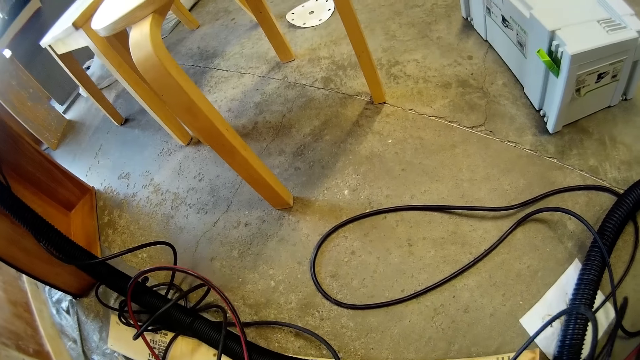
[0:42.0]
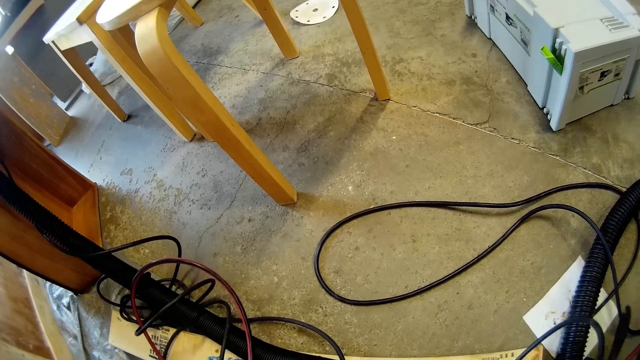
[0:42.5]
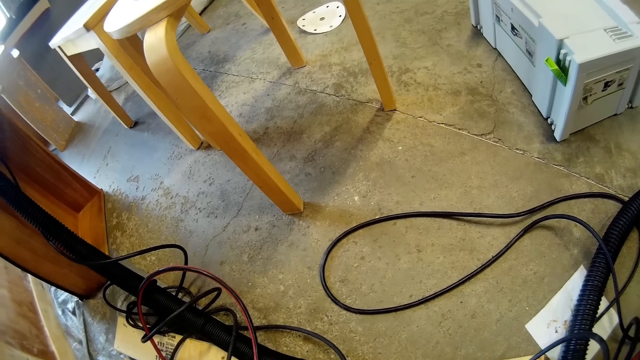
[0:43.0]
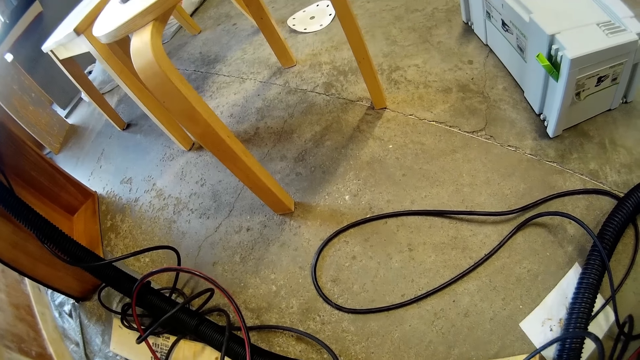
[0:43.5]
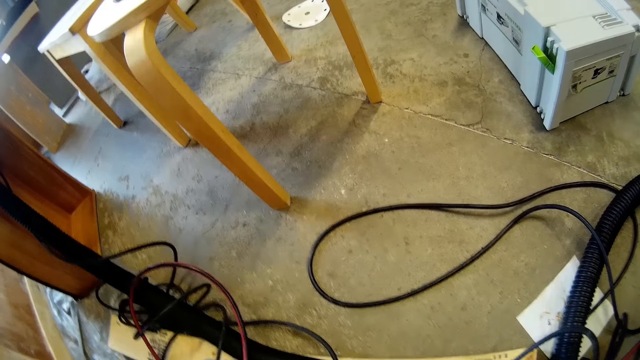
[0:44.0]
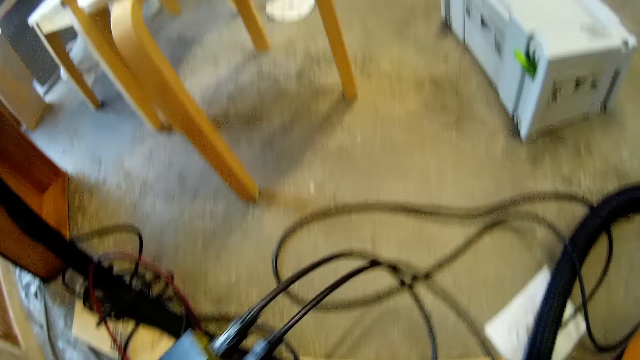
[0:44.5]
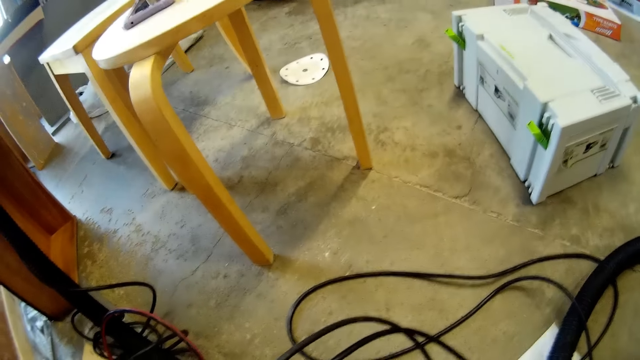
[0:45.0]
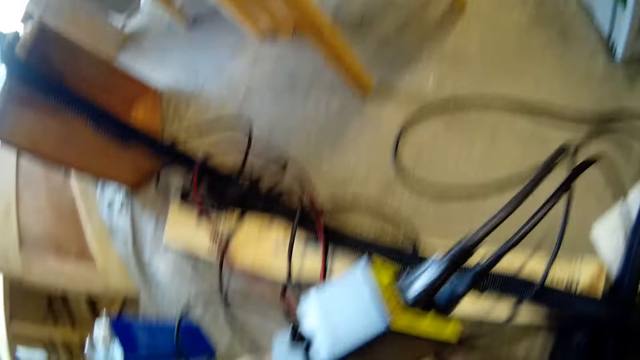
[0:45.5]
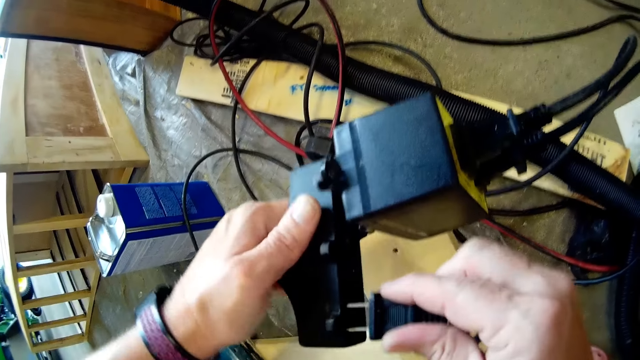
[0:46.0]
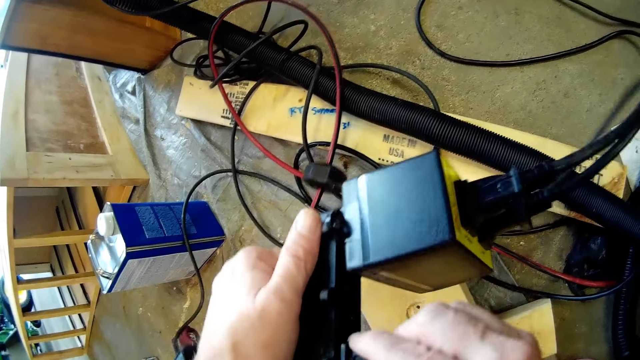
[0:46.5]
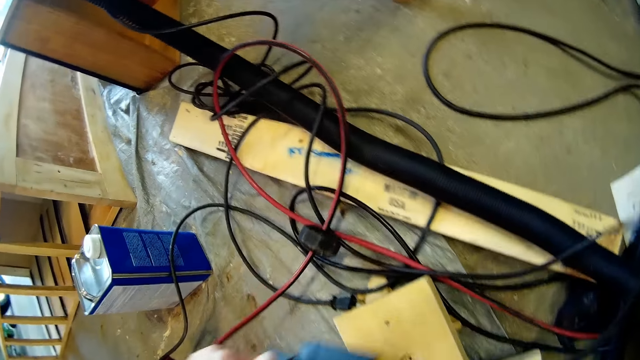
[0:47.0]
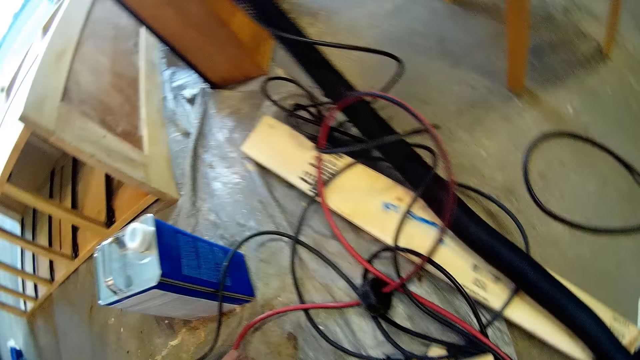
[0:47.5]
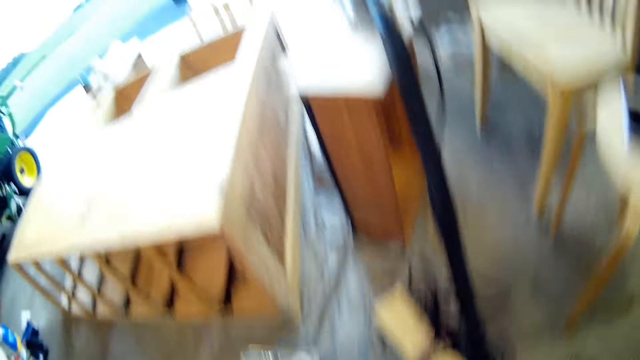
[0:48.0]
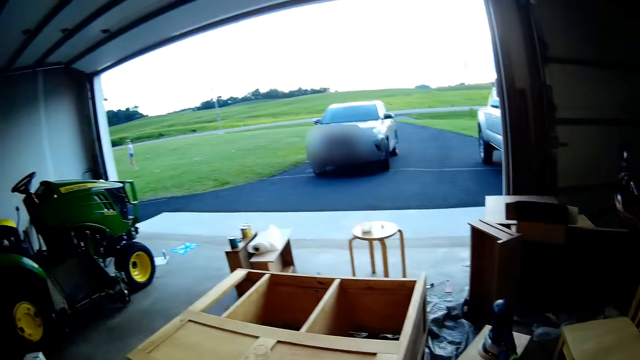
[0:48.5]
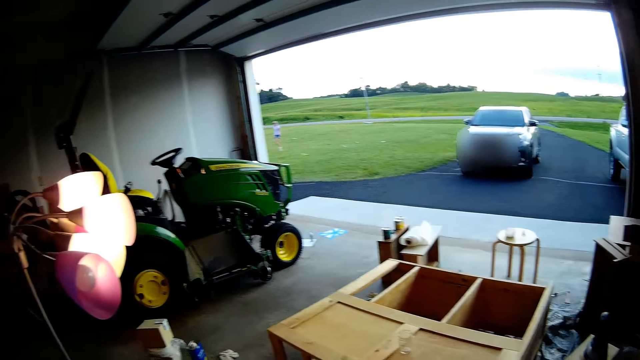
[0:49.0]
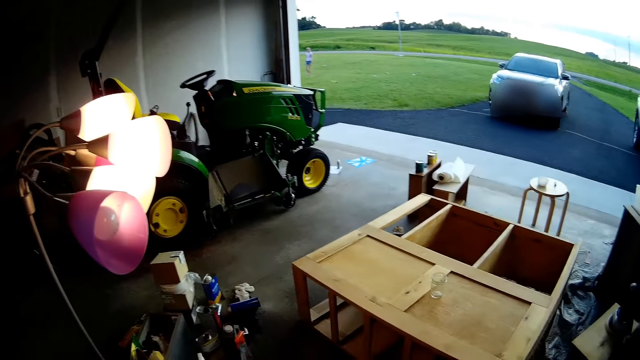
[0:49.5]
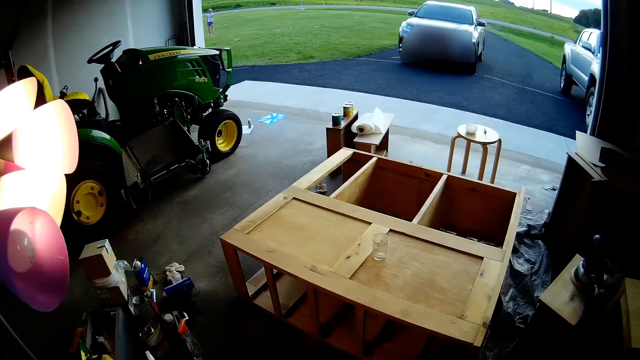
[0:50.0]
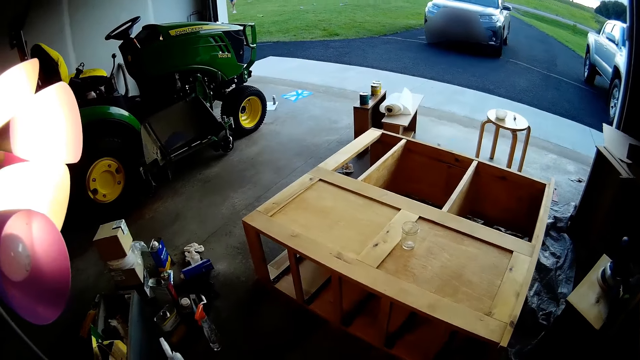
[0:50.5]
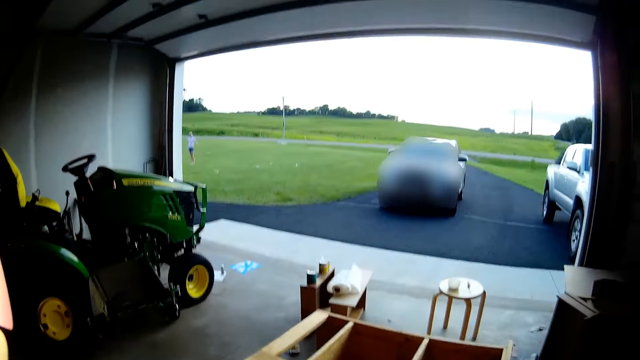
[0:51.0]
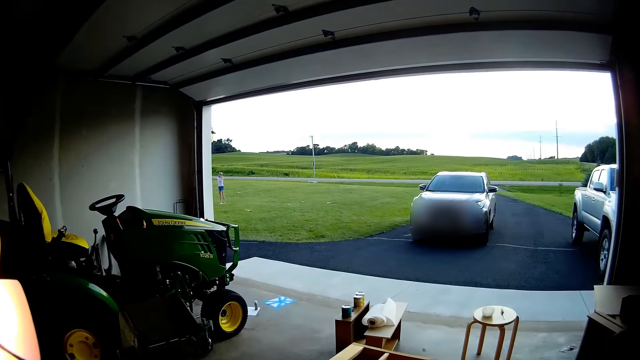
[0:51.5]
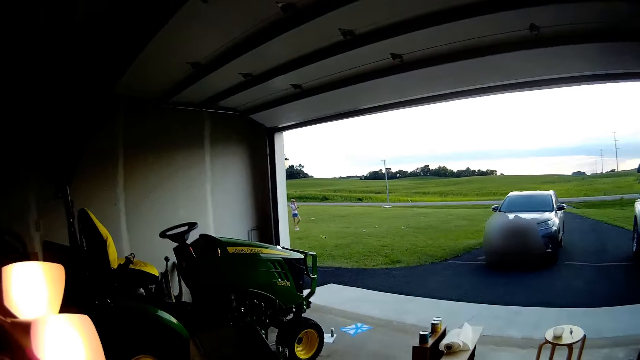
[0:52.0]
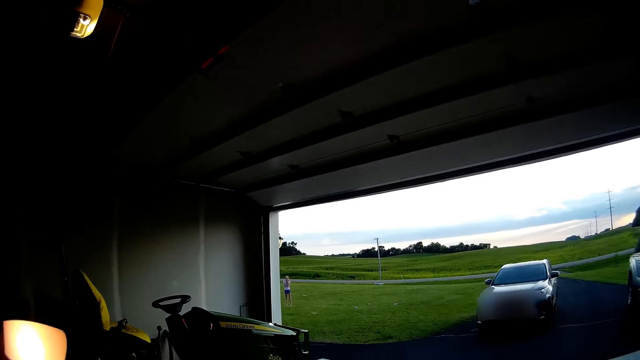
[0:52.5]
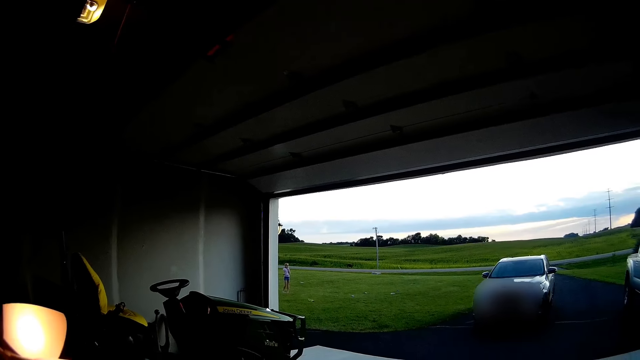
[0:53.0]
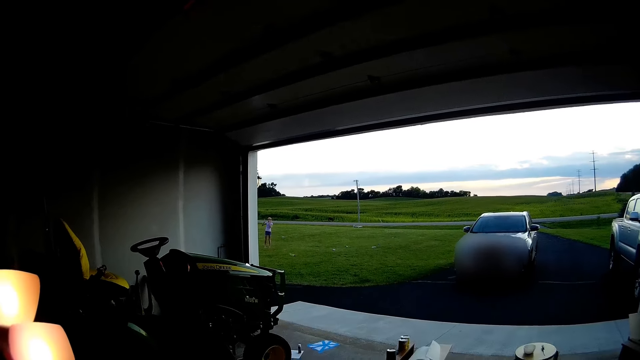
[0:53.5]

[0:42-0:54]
The camera wearer moves around.

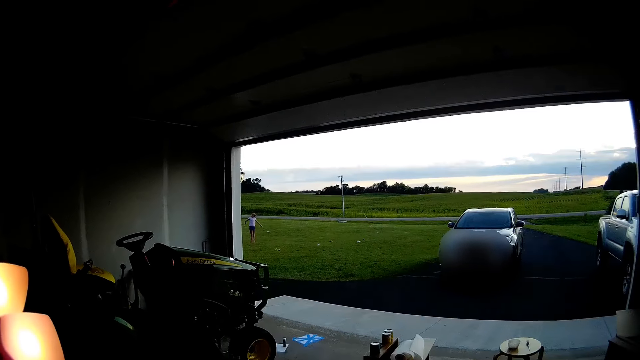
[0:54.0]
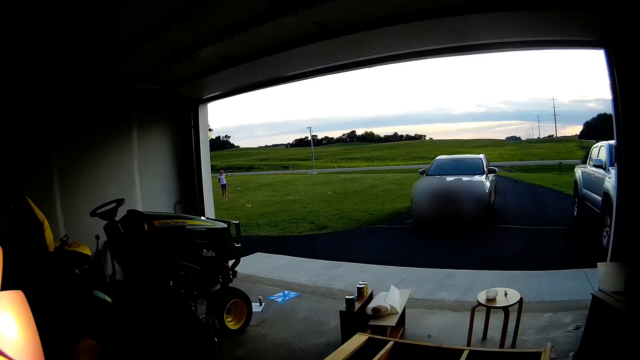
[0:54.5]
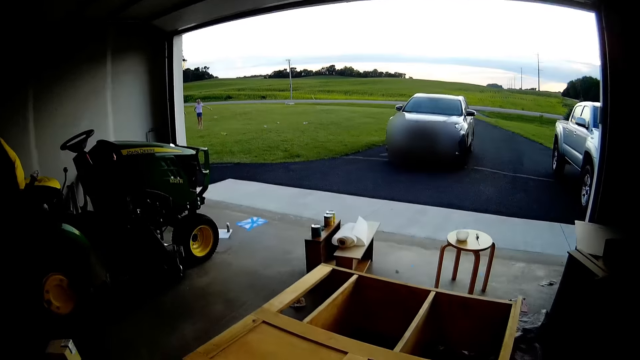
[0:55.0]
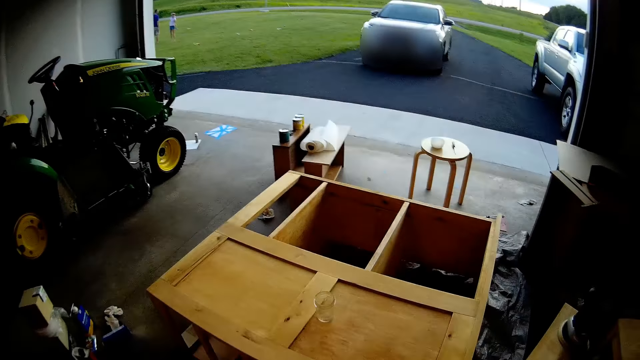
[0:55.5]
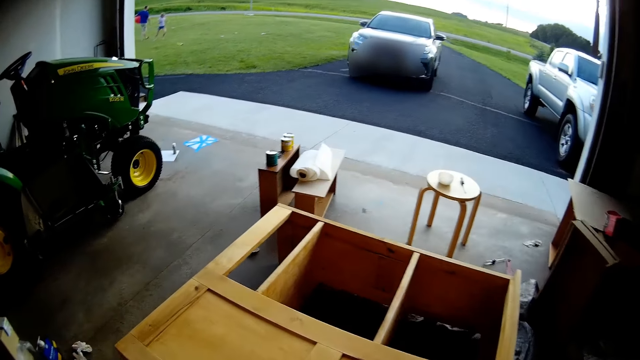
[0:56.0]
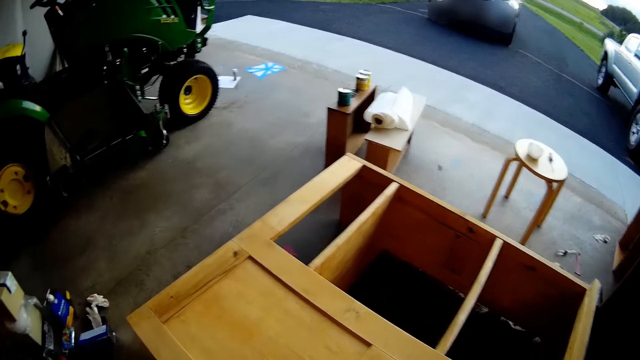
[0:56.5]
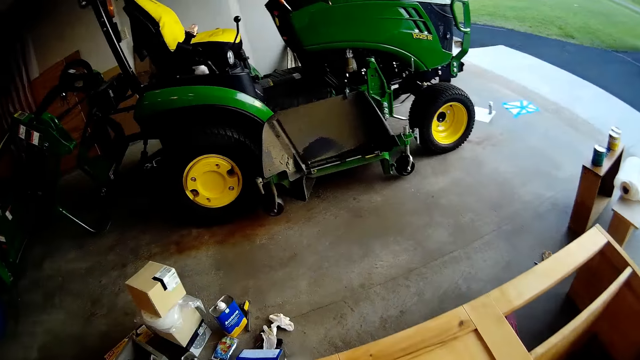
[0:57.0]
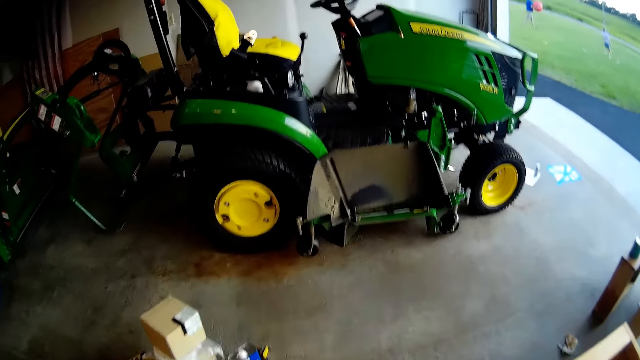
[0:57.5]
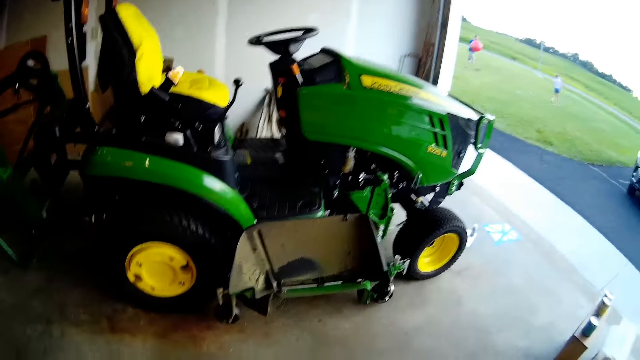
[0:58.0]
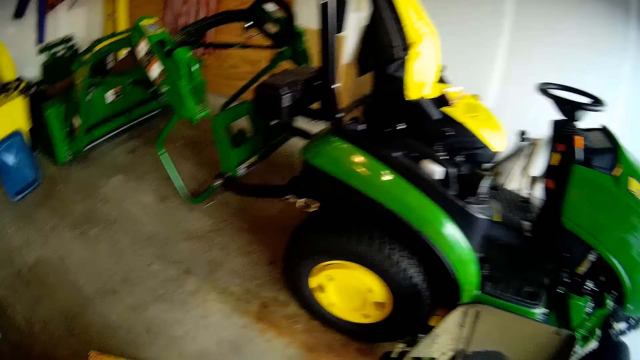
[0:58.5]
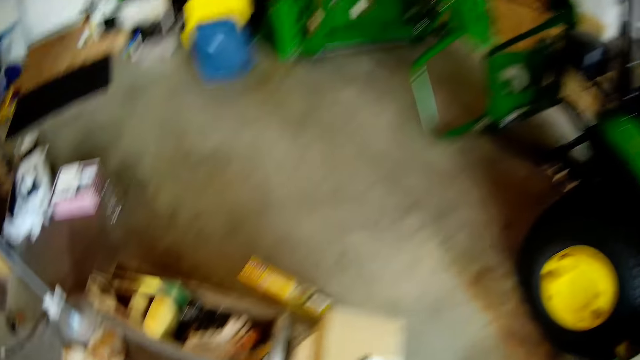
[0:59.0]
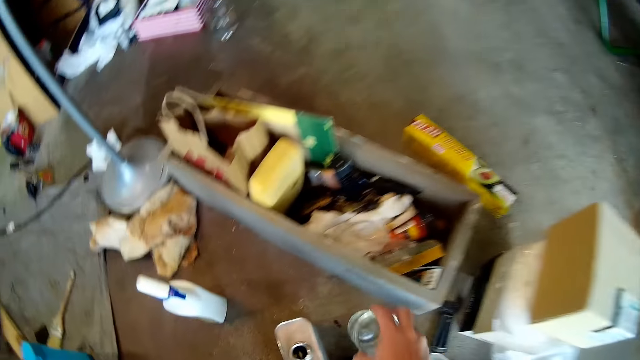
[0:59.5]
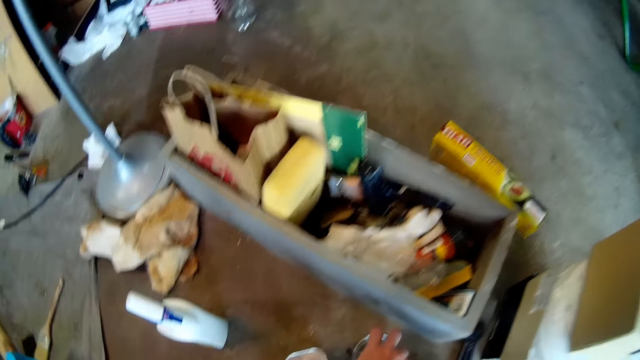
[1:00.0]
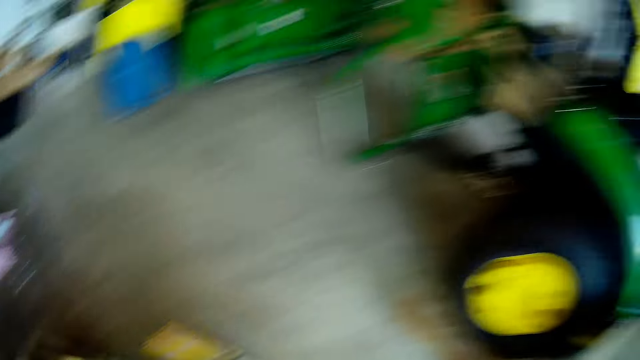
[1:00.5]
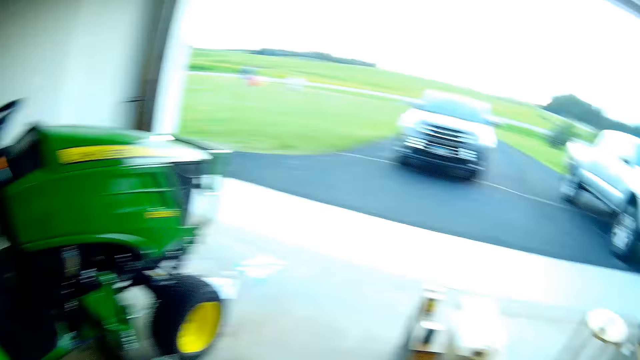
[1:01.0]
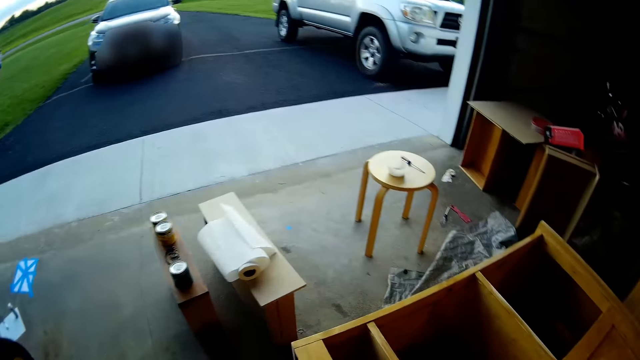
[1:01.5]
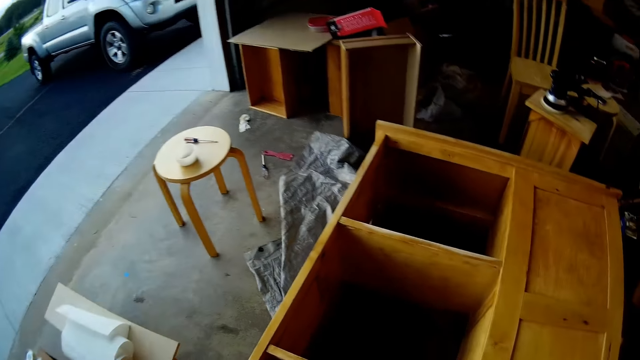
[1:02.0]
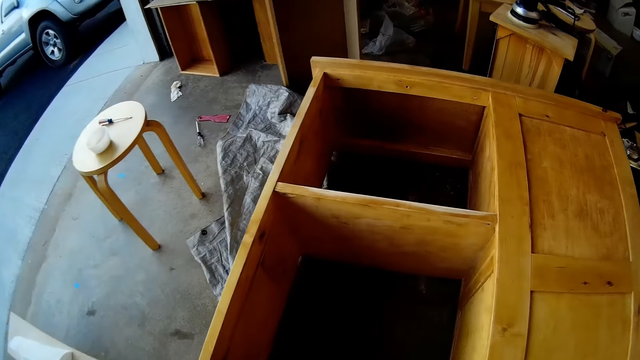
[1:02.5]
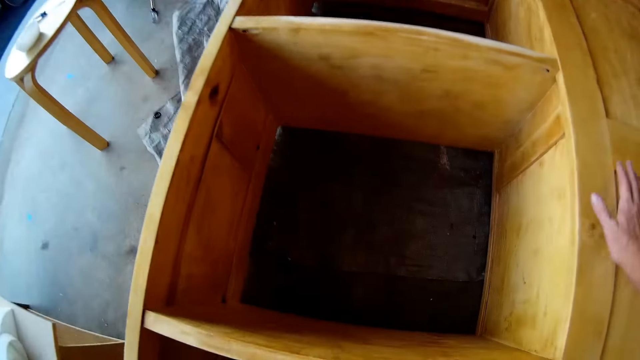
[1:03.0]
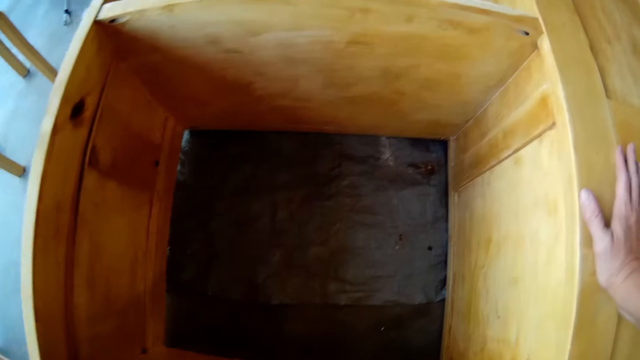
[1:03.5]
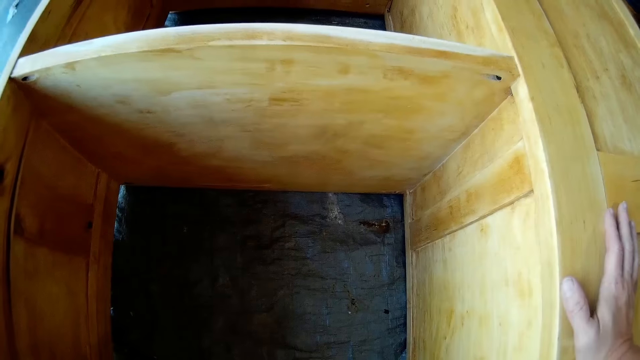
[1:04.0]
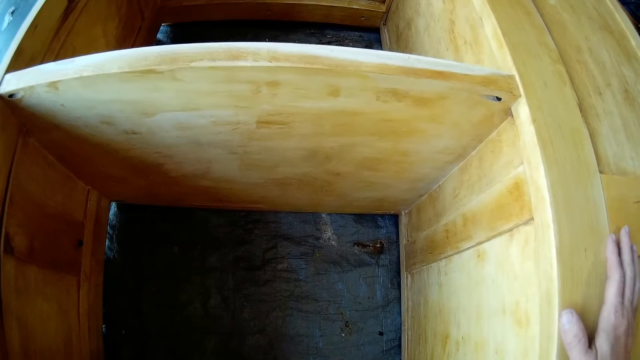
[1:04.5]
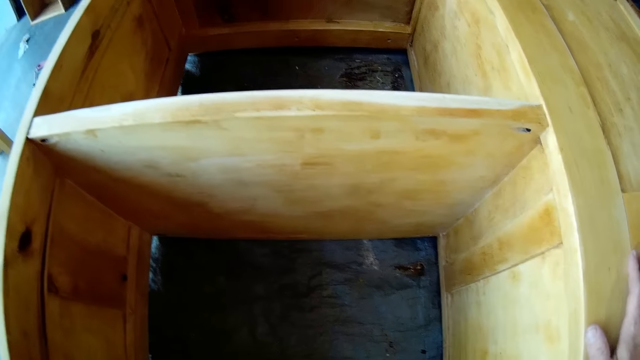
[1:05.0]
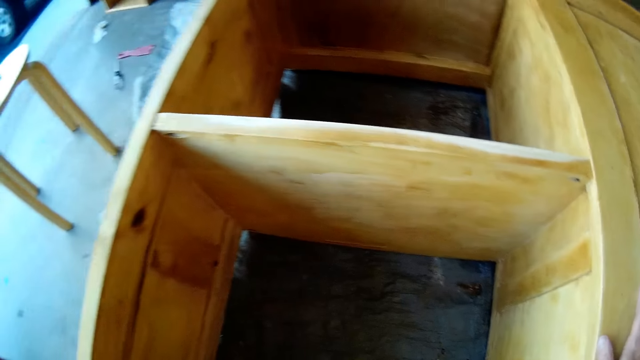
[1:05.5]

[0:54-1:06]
The camera wearer puts a glass down. They touch furniture.
